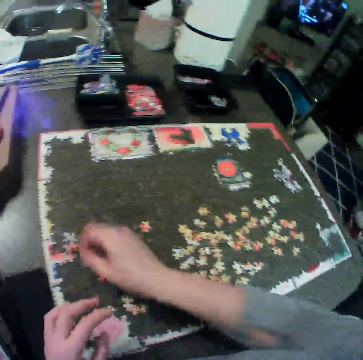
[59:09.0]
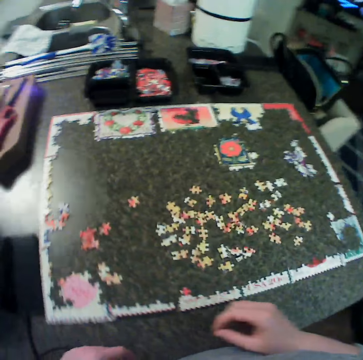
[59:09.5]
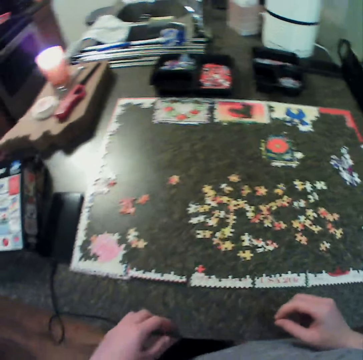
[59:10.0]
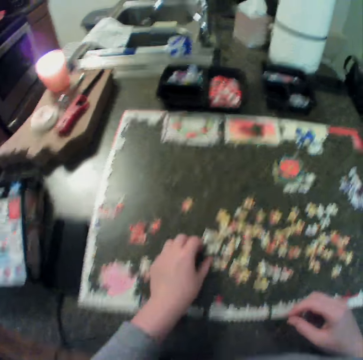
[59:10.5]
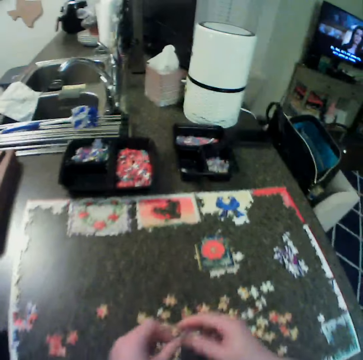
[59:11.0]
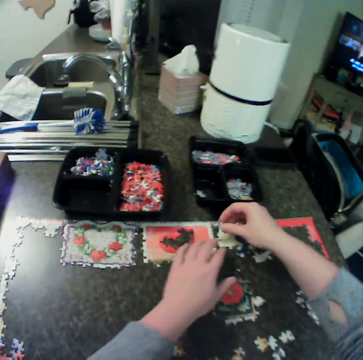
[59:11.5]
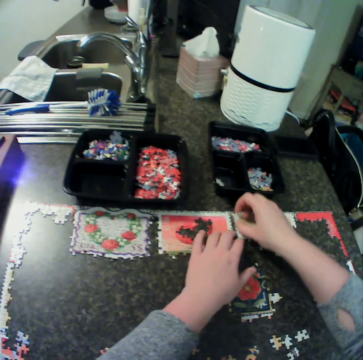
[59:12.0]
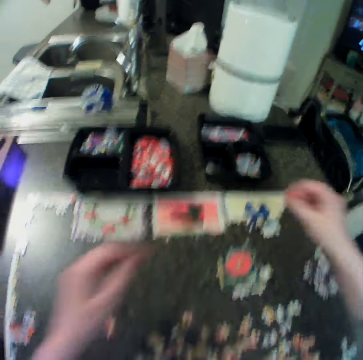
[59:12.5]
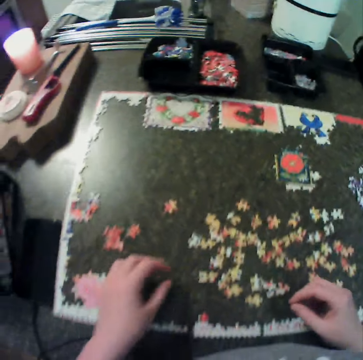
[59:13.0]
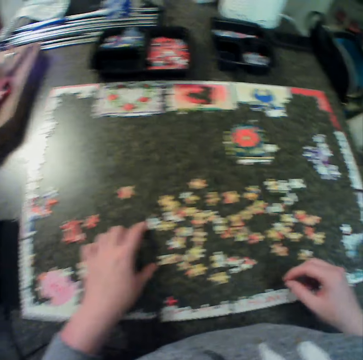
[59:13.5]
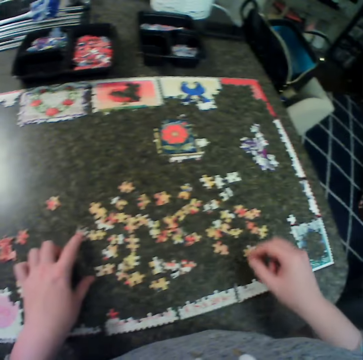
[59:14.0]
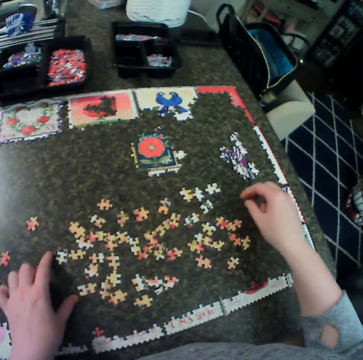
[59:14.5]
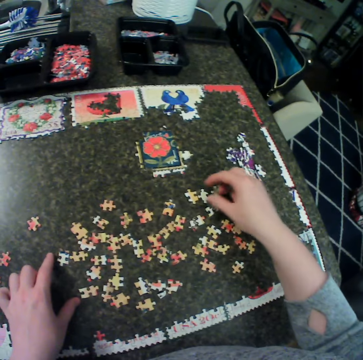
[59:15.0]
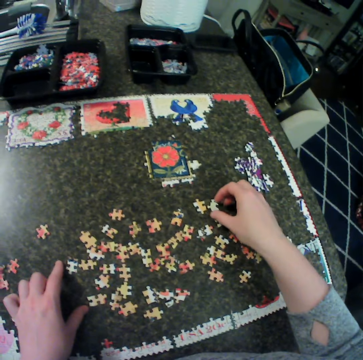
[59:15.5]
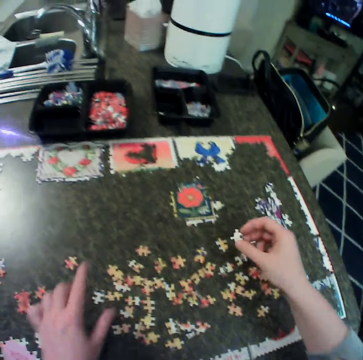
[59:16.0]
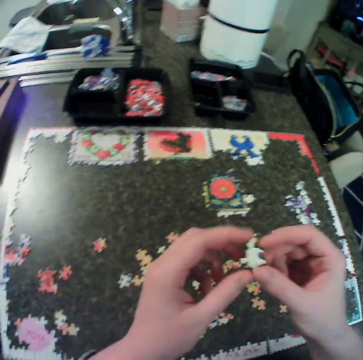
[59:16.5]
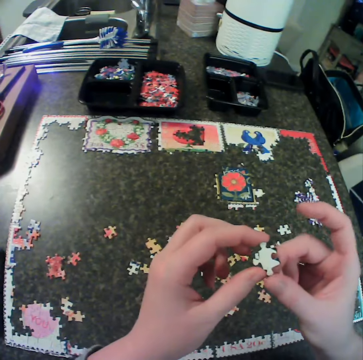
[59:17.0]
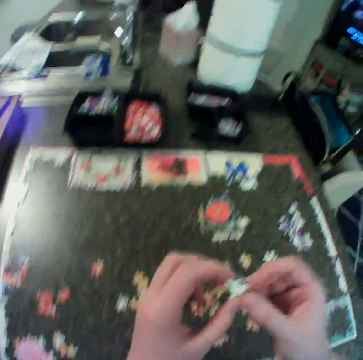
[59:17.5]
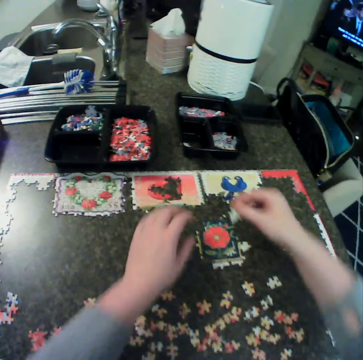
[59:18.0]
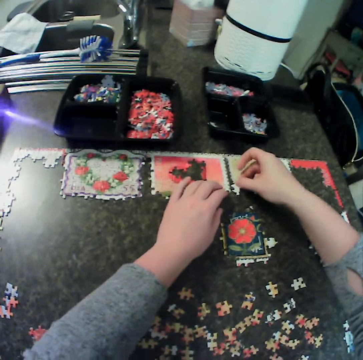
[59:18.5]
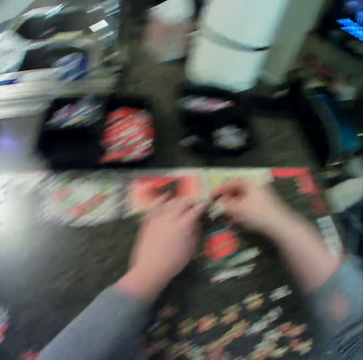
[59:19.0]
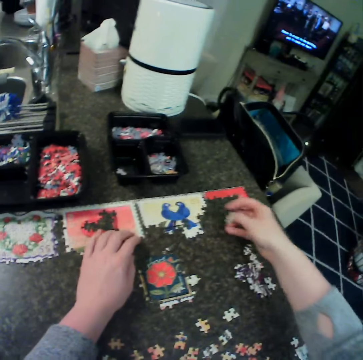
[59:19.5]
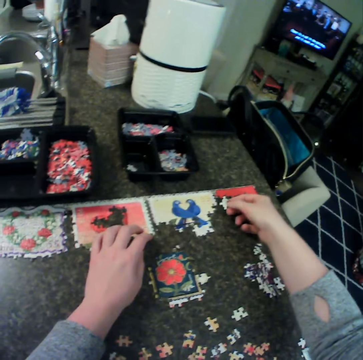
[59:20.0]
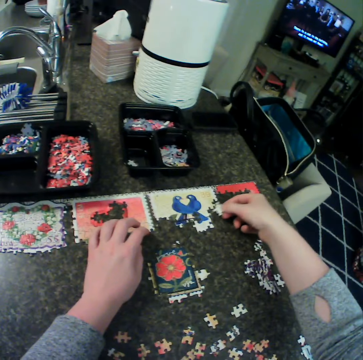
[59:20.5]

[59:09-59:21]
The camera wearer drops a puzzle piece. They move the hands away from the puzzle pieces. They pick up the puzzle piece. They carry a piece of puzzle from the table. They hold the puzzle piece with the other hand. They hold the jigsaw puzzle. They fix the puzzle on the upper side of the table. They remove the hands from the jigsaw. They touch the puzzle pieces. They move the right hand. They pick up the puzzle piece. They carry a piece of puzzle from the table. They lift the left hand. They hold the puzzle piece with the other hand. They move both hands. They fix the puzzle on the upper side of the table. They hold the jigsaw puzzle. They create the jigsaw puzzle. They move the puzzle piece around.

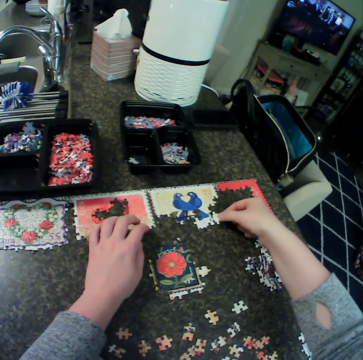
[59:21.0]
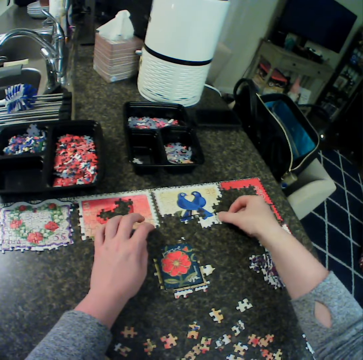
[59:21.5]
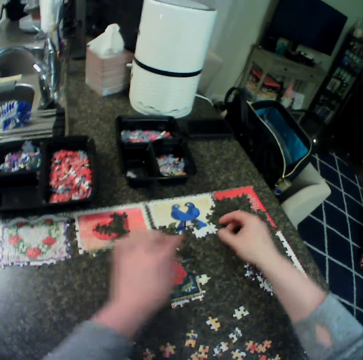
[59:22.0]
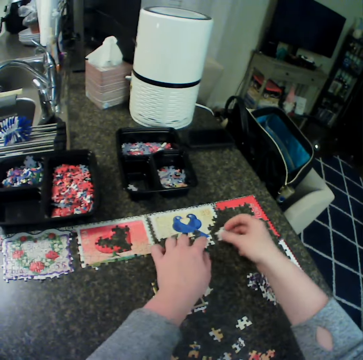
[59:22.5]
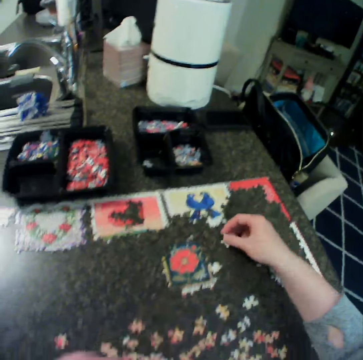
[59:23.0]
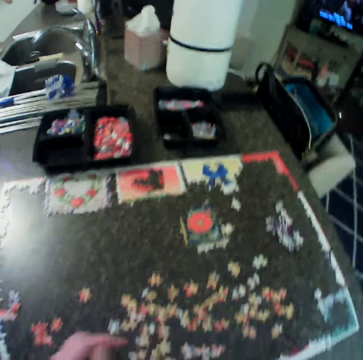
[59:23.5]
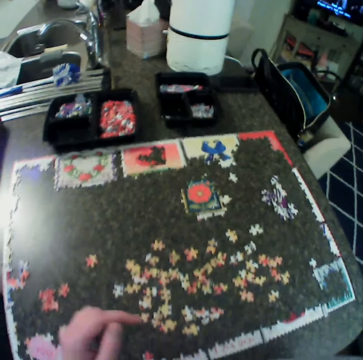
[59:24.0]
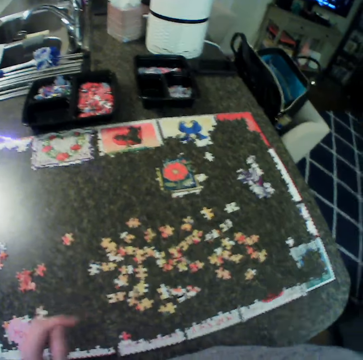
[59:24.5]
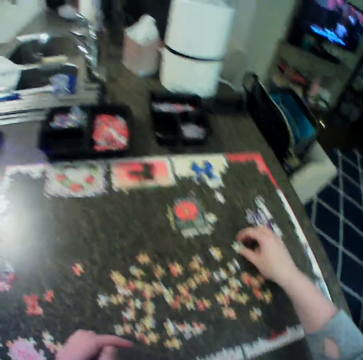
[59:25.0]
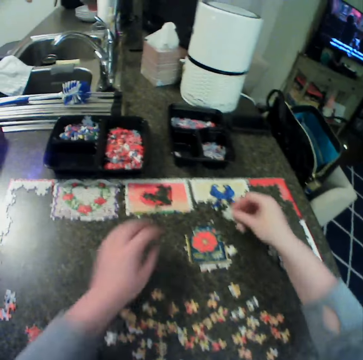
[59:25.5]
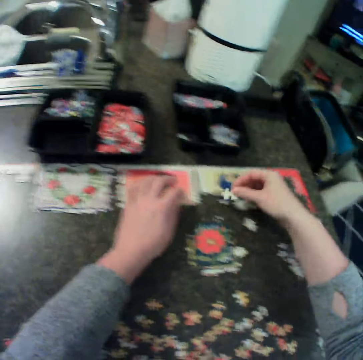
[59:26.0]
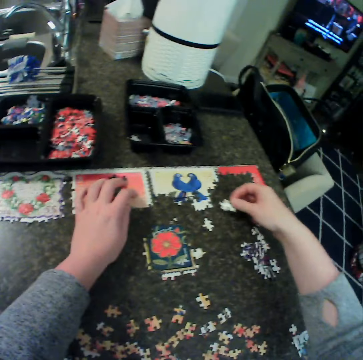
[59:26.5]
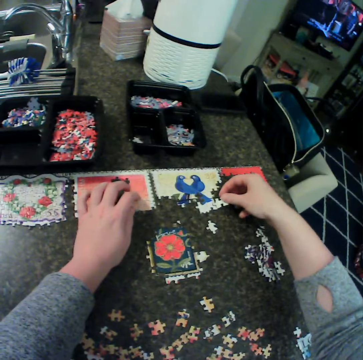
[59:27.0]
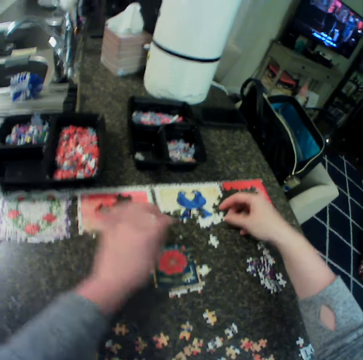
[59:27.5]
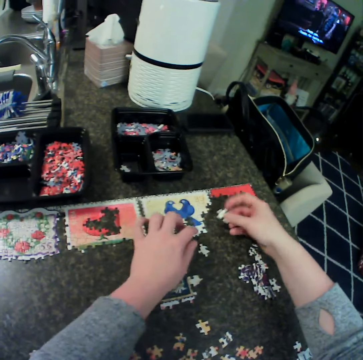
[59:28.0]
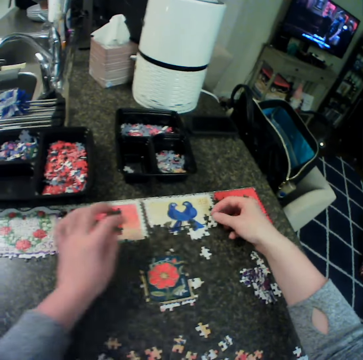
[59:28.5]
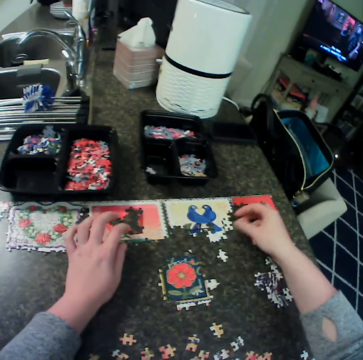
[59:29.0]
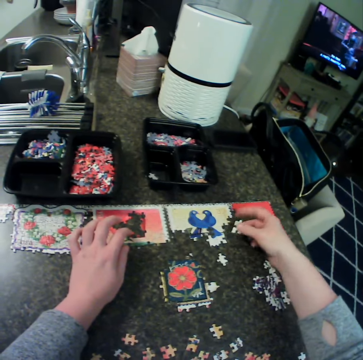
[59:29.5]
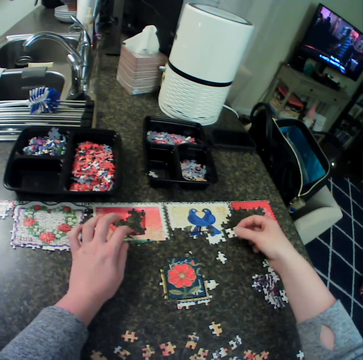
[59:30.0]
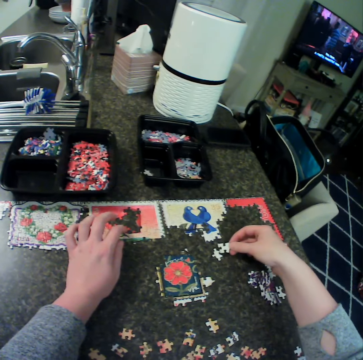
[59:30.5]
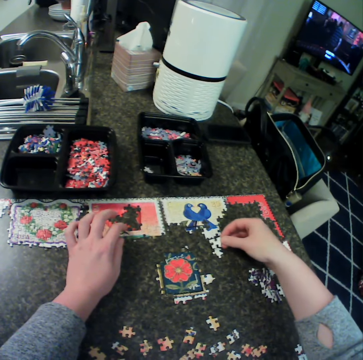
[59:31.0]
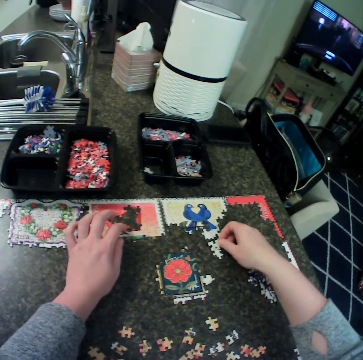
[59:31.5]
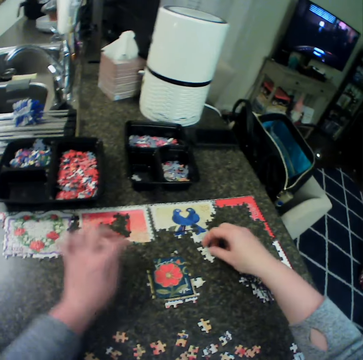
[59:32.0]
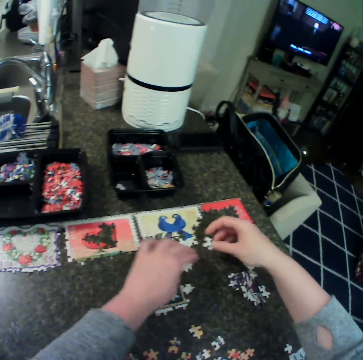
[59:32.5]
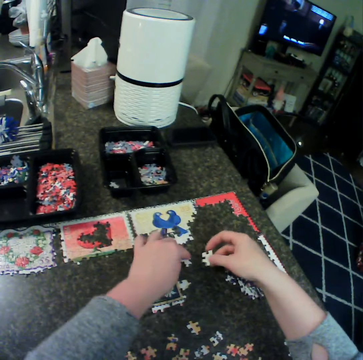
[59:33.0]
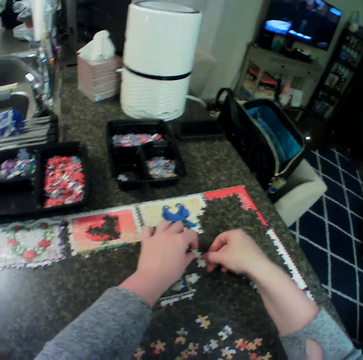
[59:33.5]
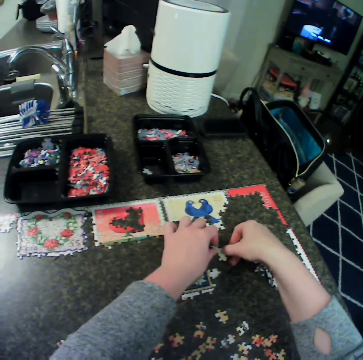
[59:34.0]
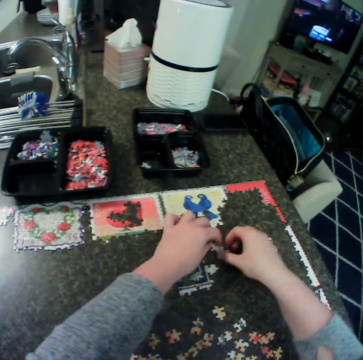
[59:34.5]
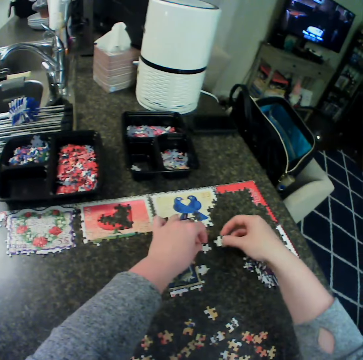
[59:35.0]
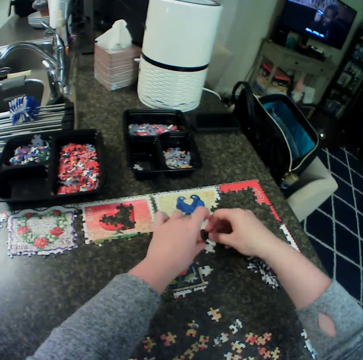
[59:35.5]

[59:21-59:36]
The camera wearer puts a puzzle piece on the jigsaw. They move both hands. They adjust the jigsaw puzzle. They lift a puzzle piece. They remove a hand from the jigsaw puzzle. They drop the puzzle piece. They lift the right hand. They pick up a puzzle piece. They carry a piece of puzzle from the table. They move both hands. They put the puzzle piece next to the jigsaw. They rest a hand on the jigsaw. They move the puzzle piece around. They put the puzzle piece on the jigsaw. They fix the puzzle on the upper side of the table. They hold the jigsaw puzzle. They pick up a puzzle piece. They remove a hand from the jigsaw puzzle. They put the puzzle piece on the jigsaw. They rest a hand on the table. They pick up a puzzle piece. They move the puzzle piece away. They put the puzzle piece down. They put puzzle pieces together. They hold a puzzle piece. They turn the puzzle piece. They put puzzle pieces together. They hold the puzzle pieces.

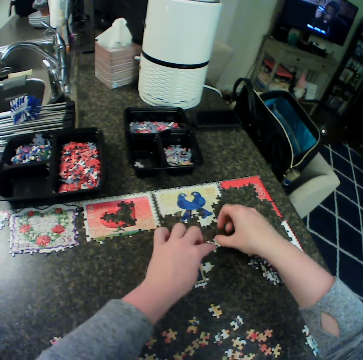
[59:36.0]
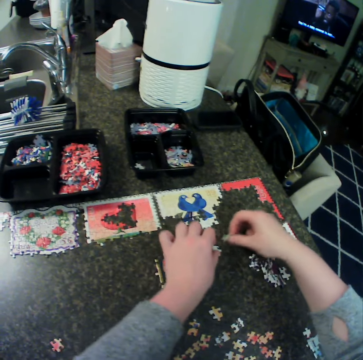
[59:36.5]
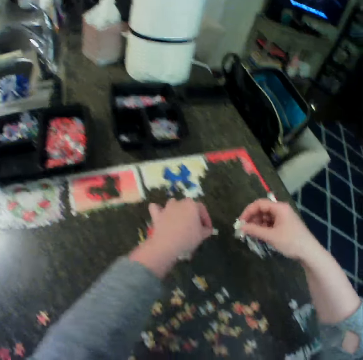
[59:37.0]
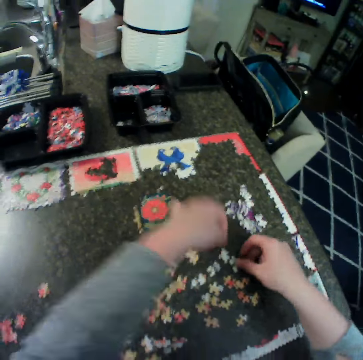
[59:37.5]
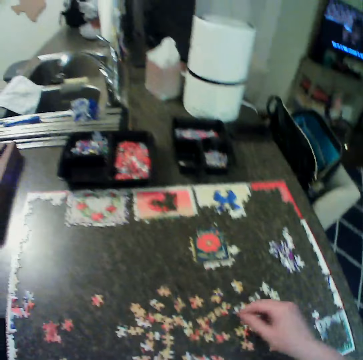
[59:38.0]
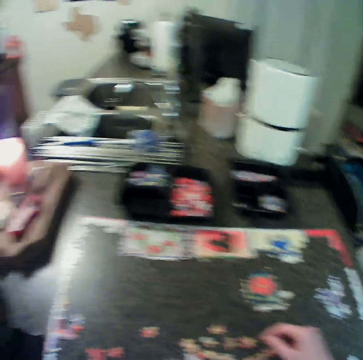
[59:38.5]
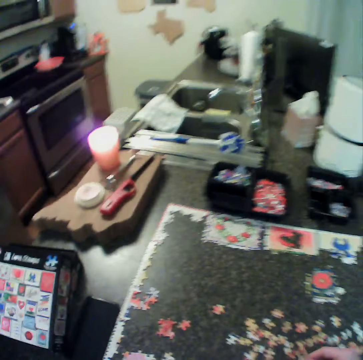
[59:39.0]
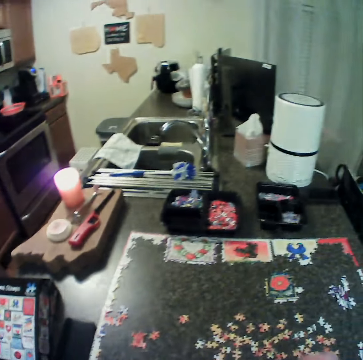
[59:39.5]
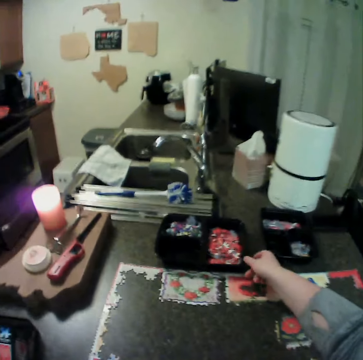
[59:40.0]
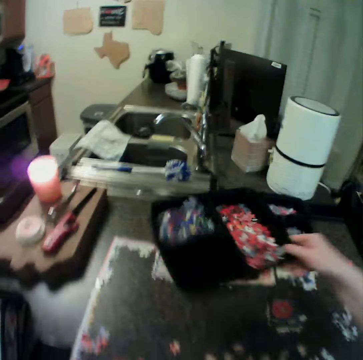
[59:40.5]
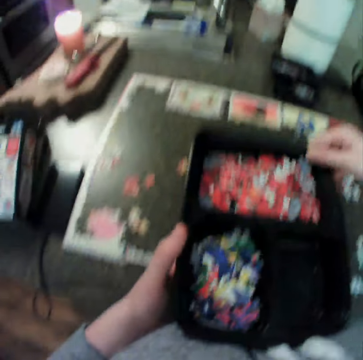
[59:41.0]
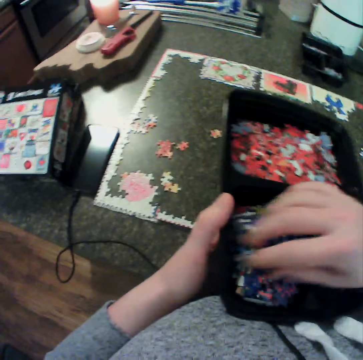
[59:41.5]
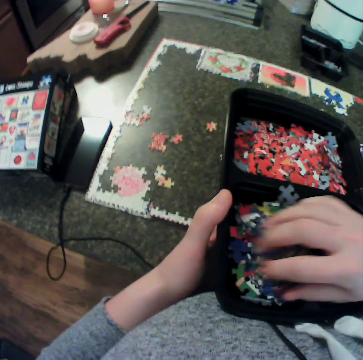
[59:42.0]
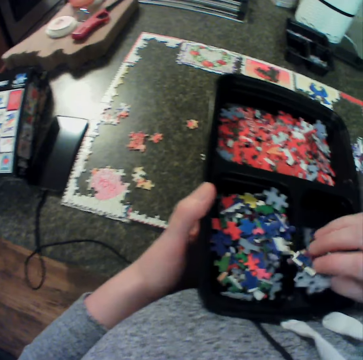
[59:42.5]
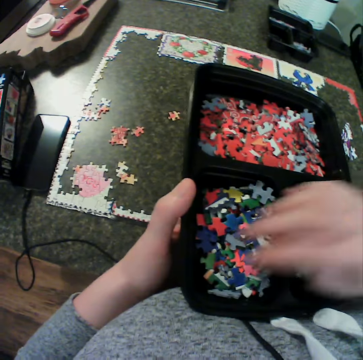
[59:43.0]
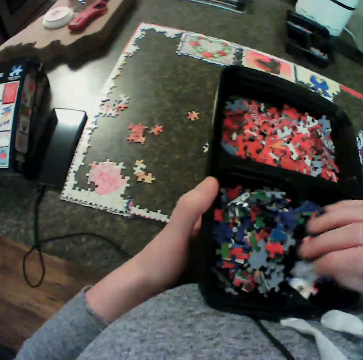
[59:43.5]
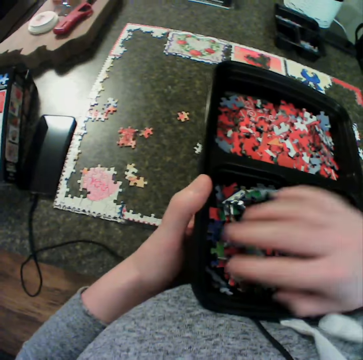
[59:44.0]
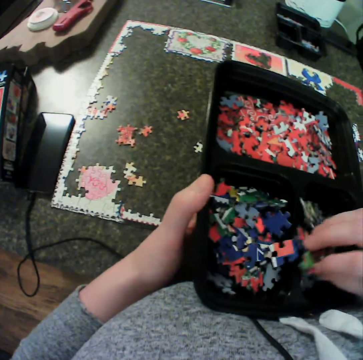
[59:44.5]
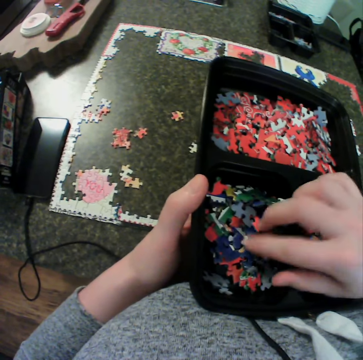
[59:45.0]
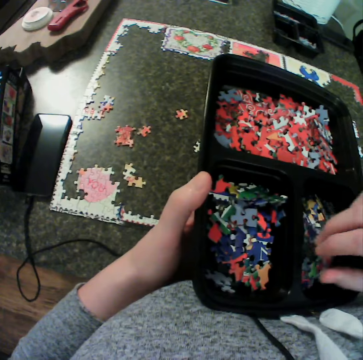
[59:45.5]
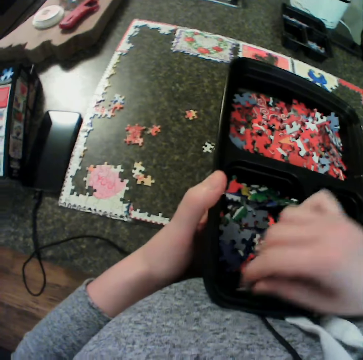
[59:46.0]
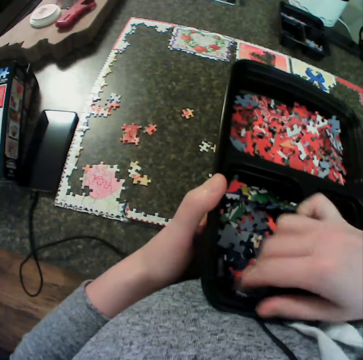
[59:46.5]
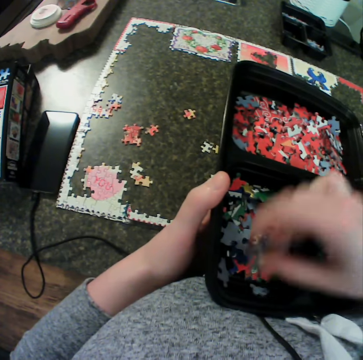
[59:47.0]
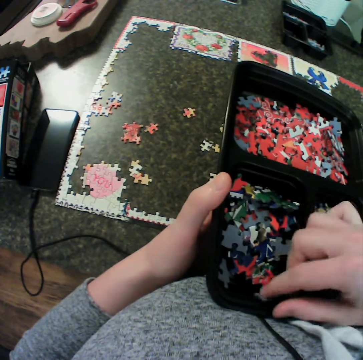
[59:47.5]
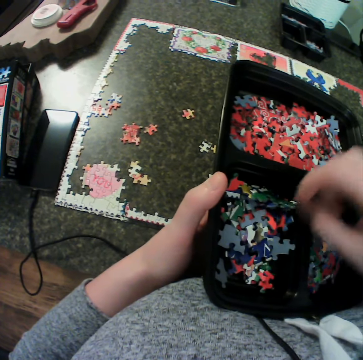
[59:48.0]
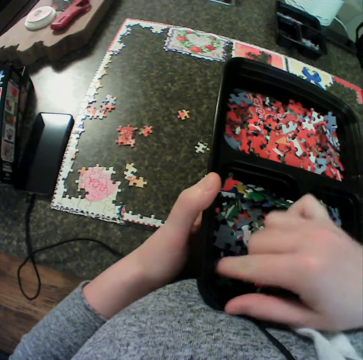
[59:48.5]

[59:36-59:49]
The camera wearer puts puzzle pieces together. They touch the puzzle pieces. They pick up a puzzle piece. They pick up a puzzle piece. They drop the puzzle back with the rest on the table. They move a hand. They pick up a tray. They carry a container with puzzle in it from a table. They hold the tray with the other hand. They separate puzzle pieces. They shuffle some puzzle in the container. They pick up a puzzle piece, drop the puzzle piece, pick up a puzzle piece and drop the puzzle piece.
